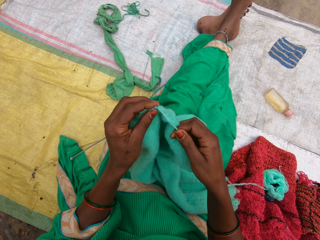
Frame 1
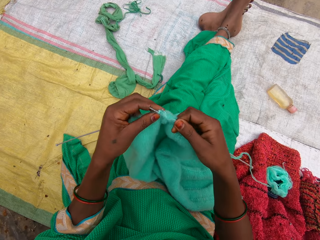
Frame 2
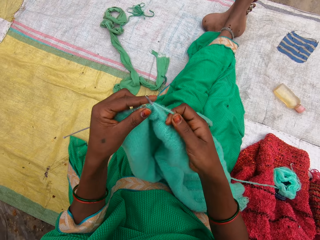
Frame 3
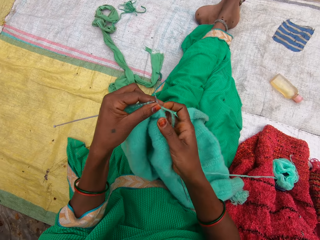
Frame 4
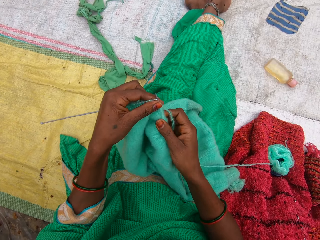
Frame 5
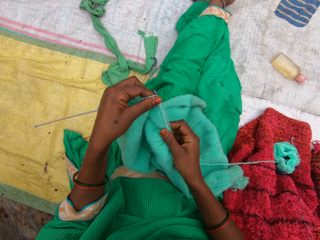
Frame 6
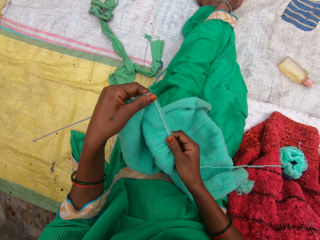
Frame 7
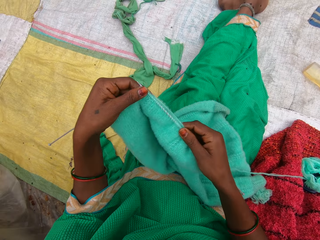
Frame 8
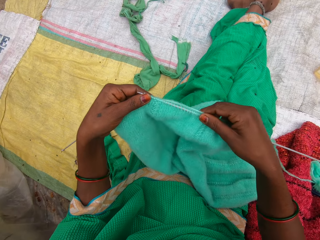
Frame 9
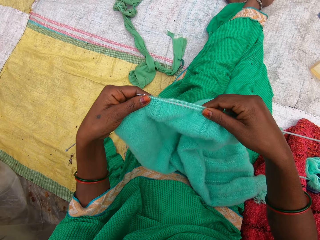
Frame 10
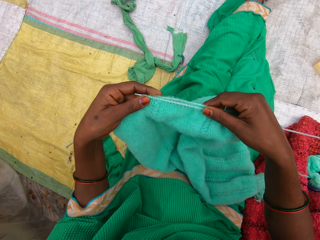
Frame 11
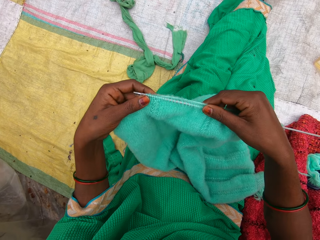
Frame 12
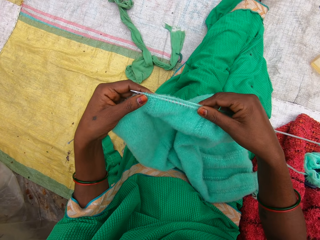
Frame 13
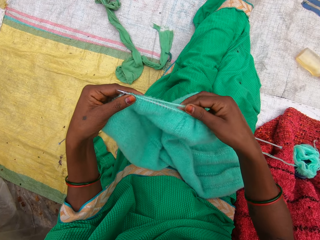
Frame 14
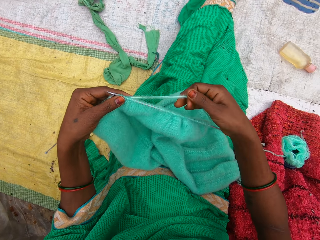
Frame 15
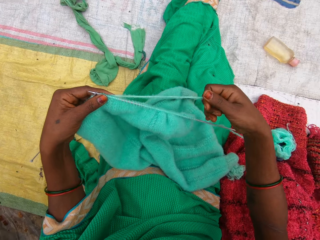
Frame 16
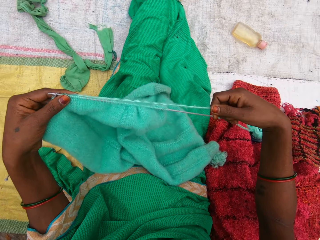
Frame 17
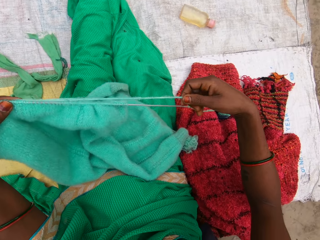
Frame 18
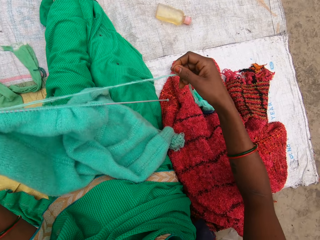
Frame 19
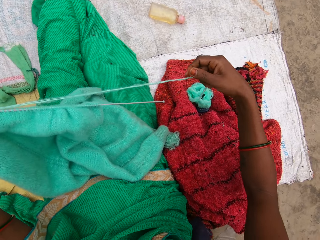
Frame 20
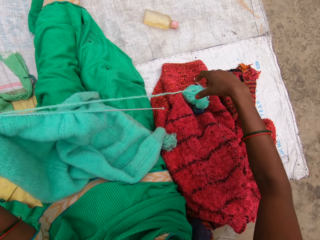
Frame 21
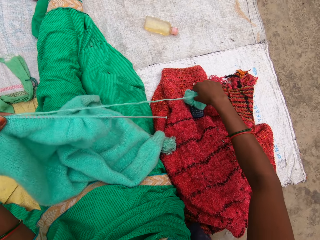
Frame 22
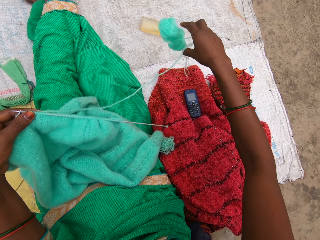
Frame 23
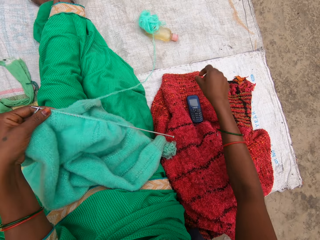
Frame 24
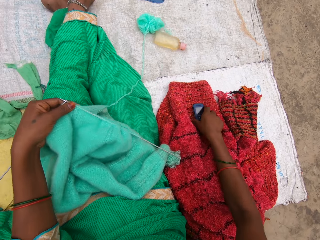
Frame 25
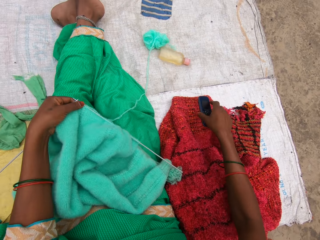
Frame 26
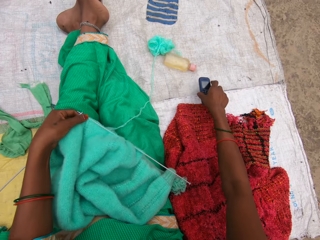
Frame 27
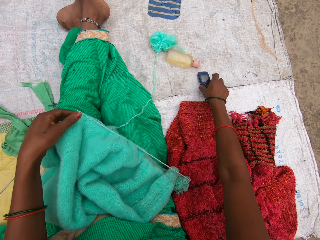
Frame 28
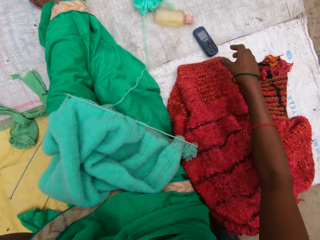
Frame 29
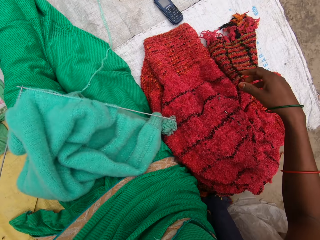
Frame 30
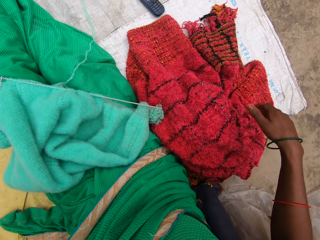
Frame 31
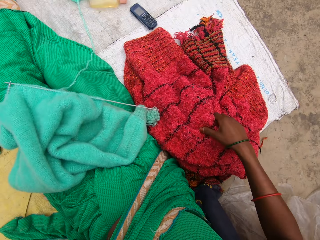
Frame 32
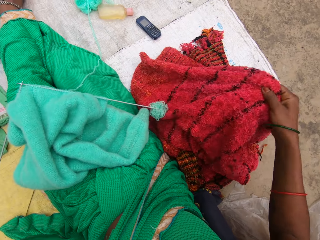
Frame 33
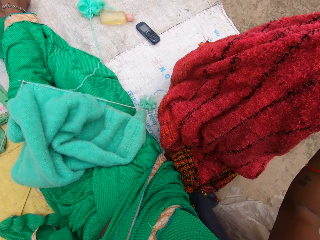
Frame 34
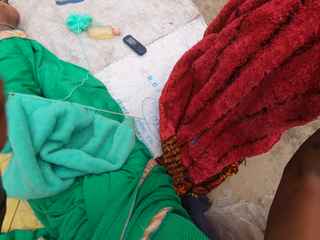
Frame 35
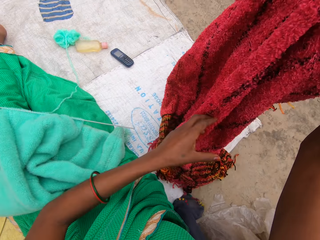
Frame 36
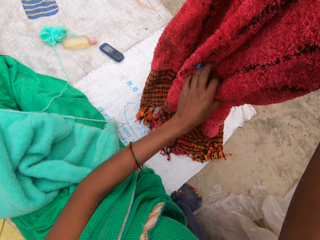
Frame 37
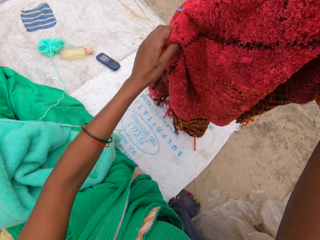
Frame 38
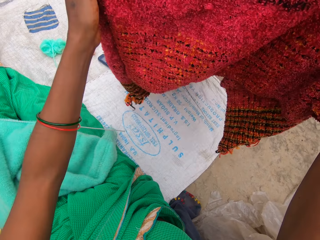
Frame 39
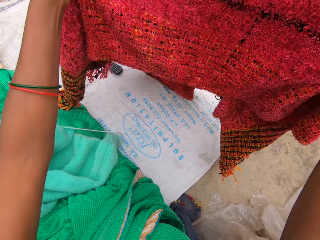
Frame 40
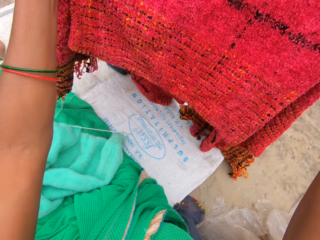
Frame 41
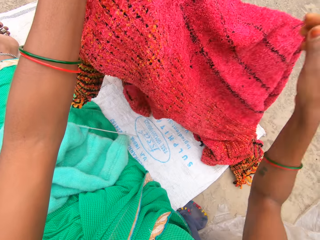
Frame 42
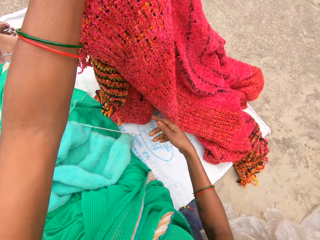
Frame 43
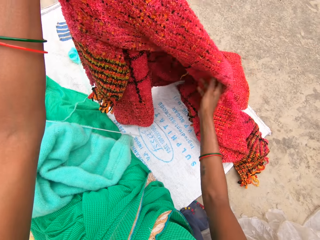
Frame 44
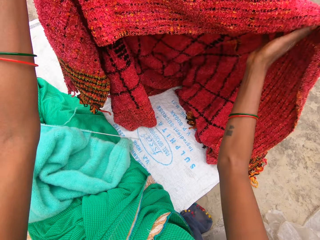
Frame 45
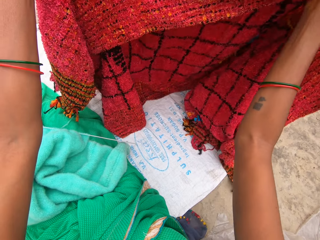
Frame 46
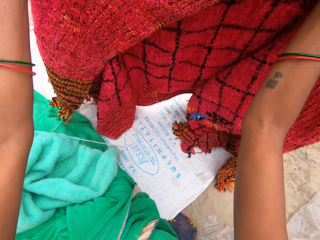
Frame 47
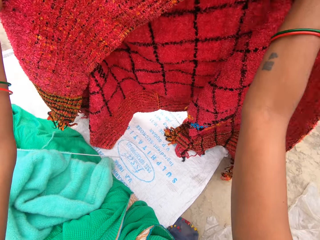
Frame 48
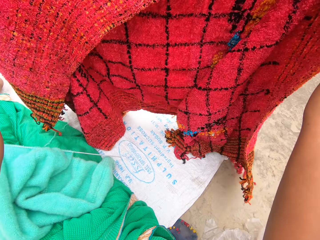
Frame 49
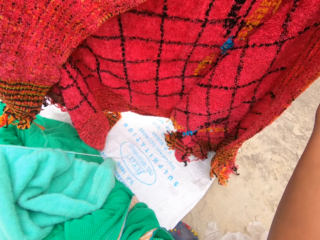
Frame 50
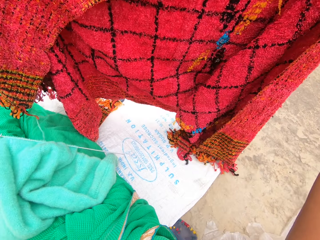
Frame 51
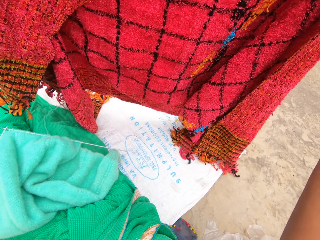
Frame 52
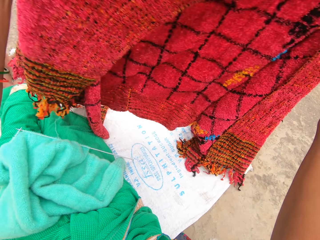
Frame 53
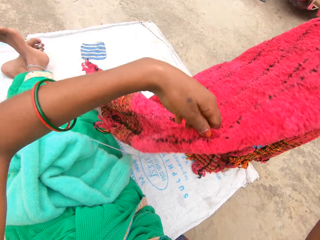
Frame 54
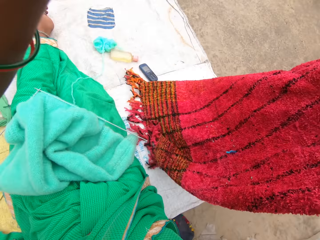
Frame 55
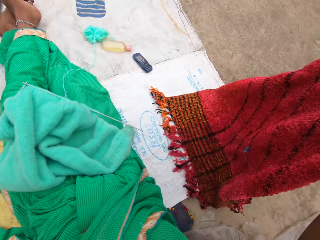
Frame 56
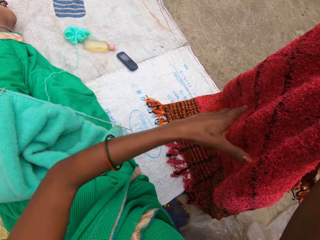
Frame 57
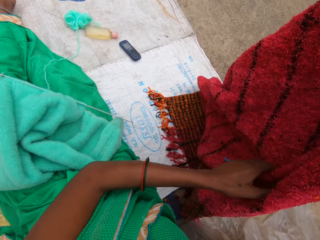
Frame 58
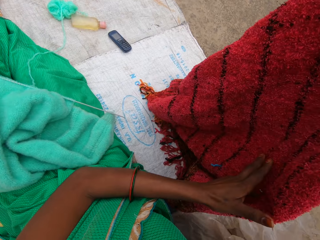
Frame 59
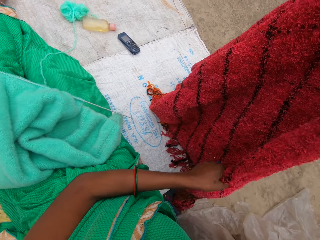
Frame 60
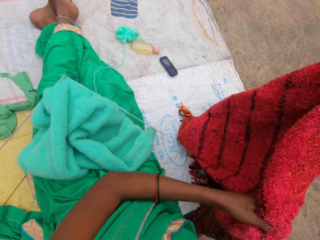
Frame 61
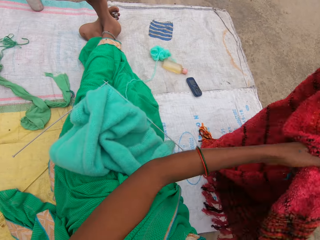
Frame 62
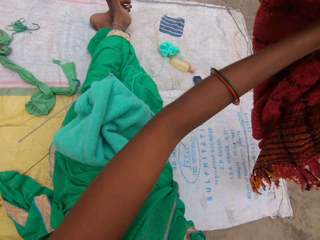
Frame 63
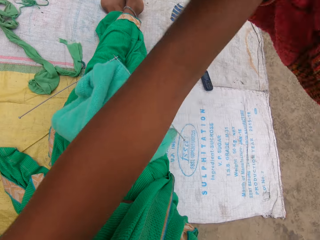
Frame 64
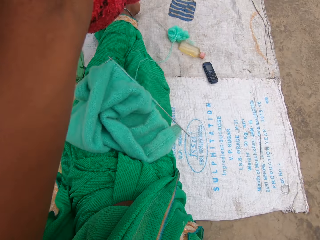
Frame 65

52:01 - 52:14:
The camera wearer pulls the garment on the knitting needle. She adjusts the yarn with her right hand. She checks the garment. She pulls the yarn thread. She tosses the ball of yarn on the mat. She picks up the yarn. She picks up a phone on a fabric or shawl, moves the phone, and puts the phone on the mat. She holds something. She picks up the fabric with her right hand. She lifts the shawl and checks the shawl. She covers her body with the fabric.

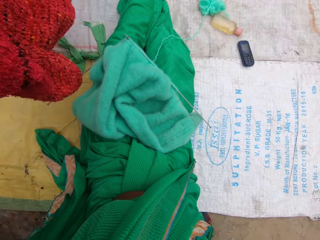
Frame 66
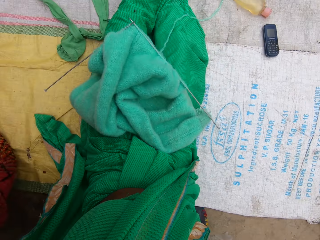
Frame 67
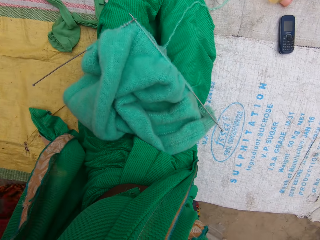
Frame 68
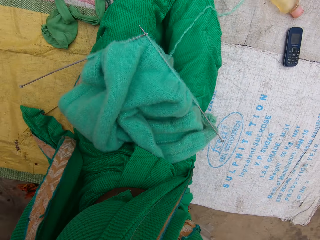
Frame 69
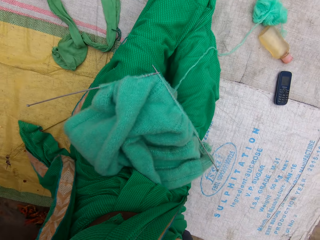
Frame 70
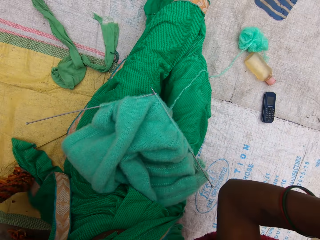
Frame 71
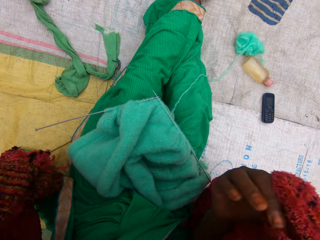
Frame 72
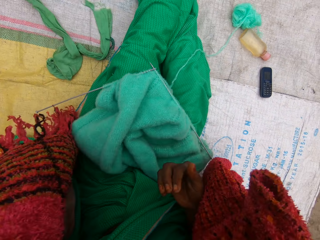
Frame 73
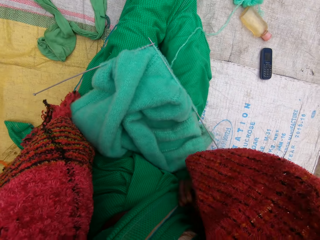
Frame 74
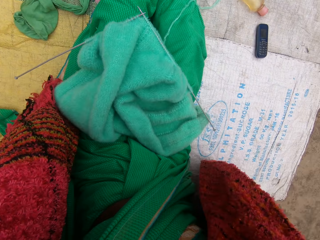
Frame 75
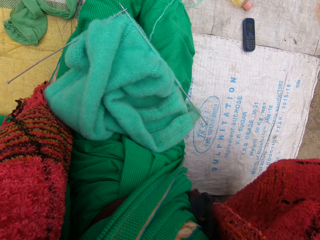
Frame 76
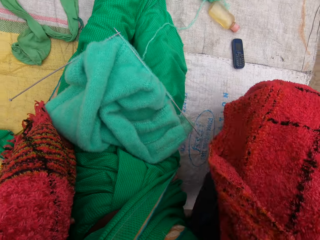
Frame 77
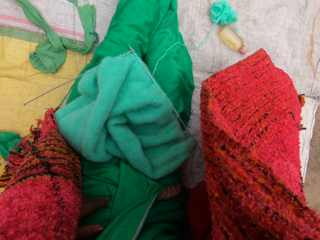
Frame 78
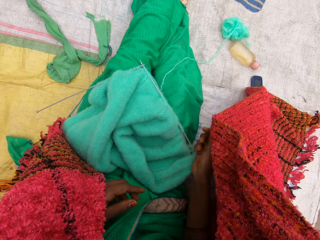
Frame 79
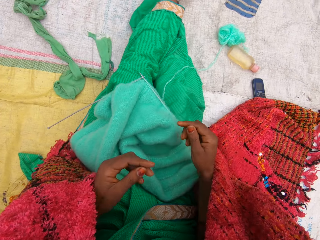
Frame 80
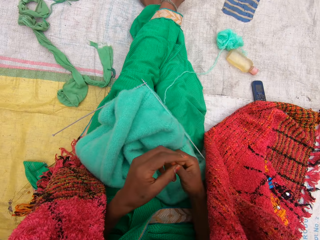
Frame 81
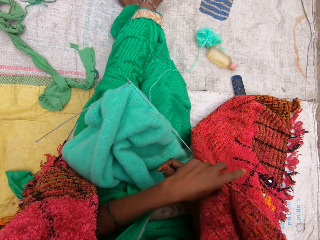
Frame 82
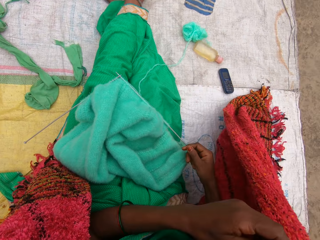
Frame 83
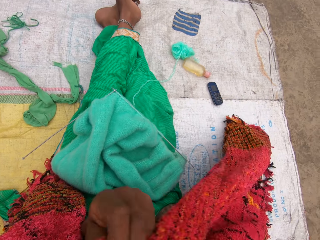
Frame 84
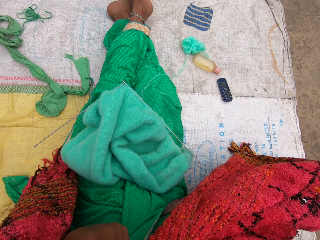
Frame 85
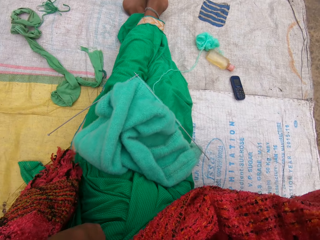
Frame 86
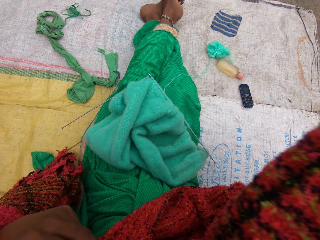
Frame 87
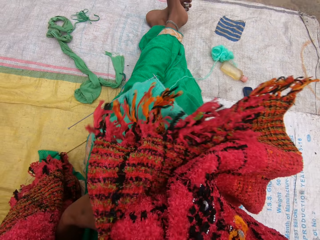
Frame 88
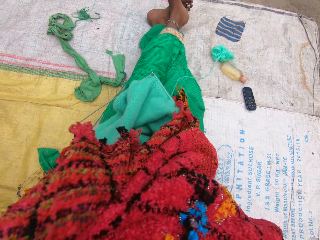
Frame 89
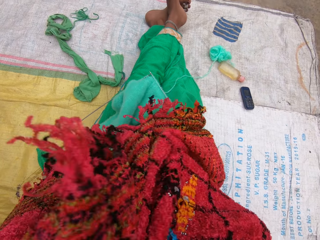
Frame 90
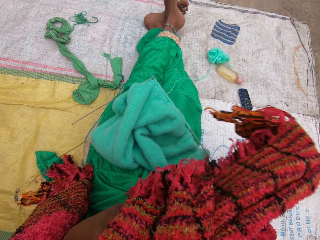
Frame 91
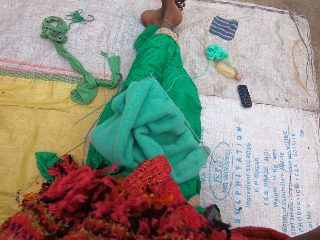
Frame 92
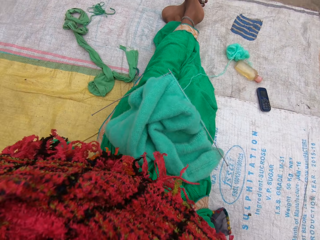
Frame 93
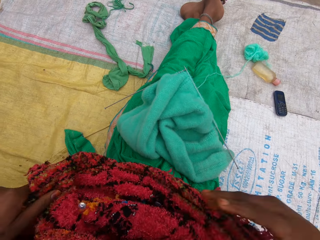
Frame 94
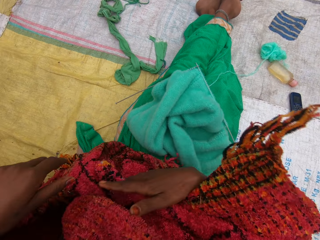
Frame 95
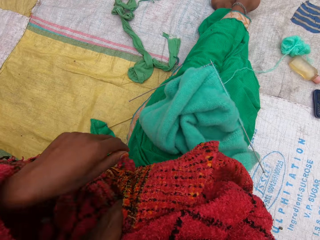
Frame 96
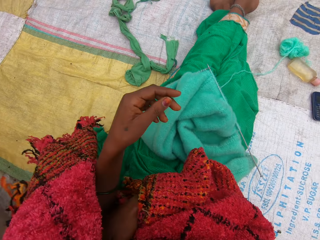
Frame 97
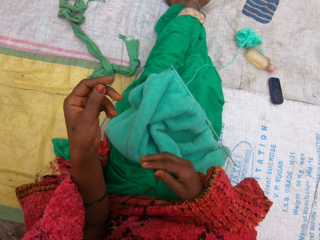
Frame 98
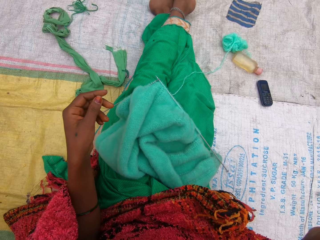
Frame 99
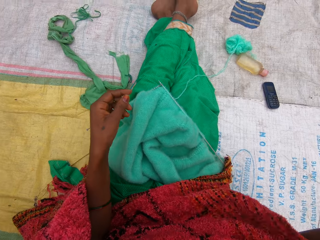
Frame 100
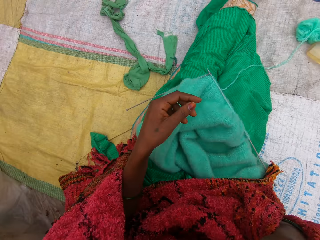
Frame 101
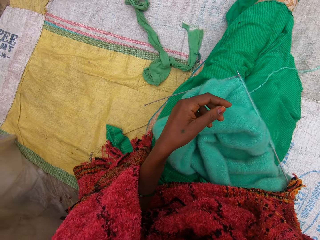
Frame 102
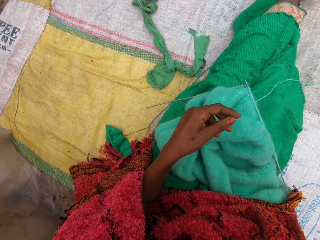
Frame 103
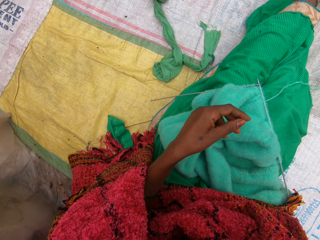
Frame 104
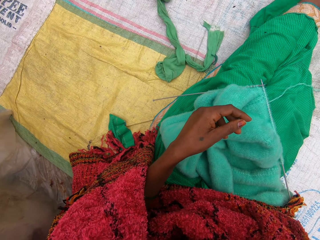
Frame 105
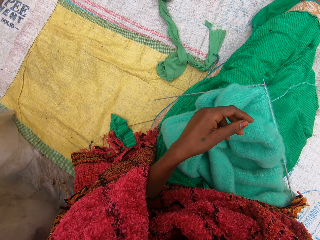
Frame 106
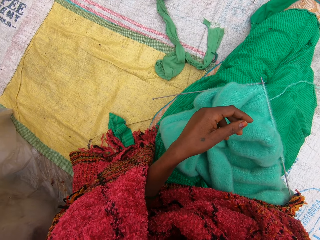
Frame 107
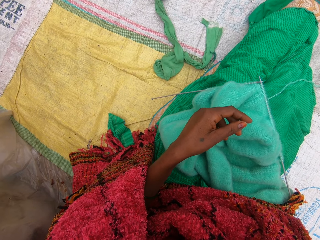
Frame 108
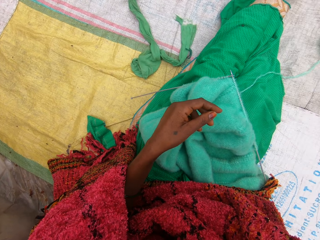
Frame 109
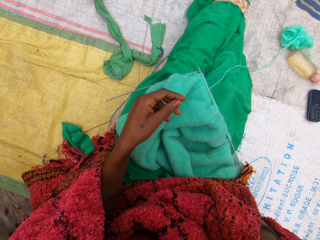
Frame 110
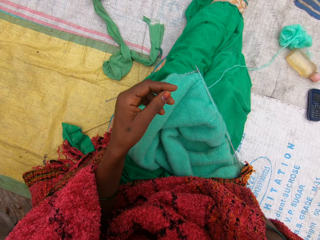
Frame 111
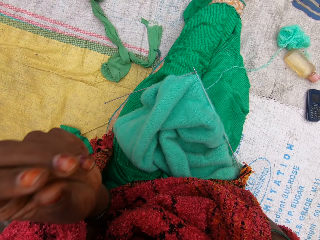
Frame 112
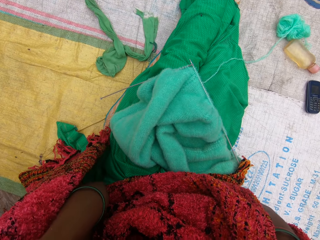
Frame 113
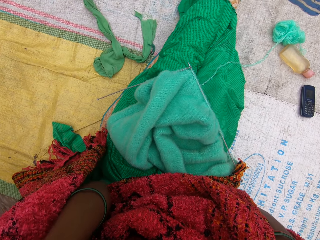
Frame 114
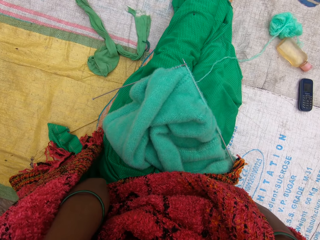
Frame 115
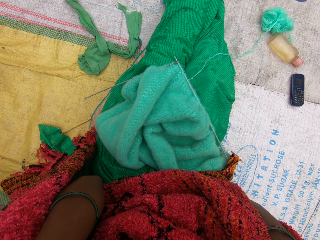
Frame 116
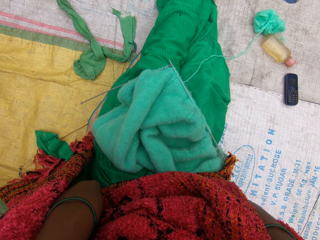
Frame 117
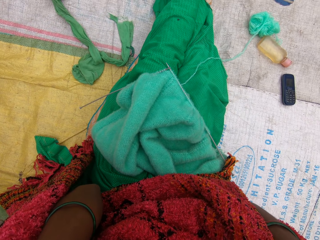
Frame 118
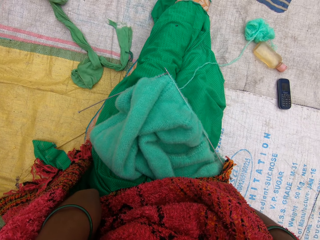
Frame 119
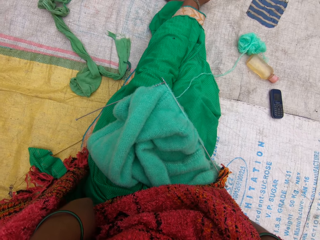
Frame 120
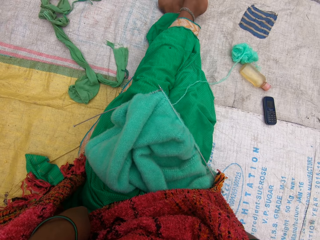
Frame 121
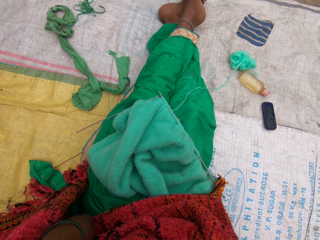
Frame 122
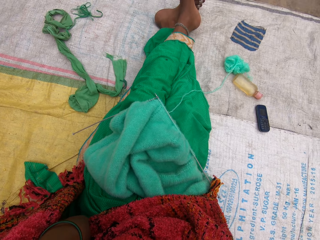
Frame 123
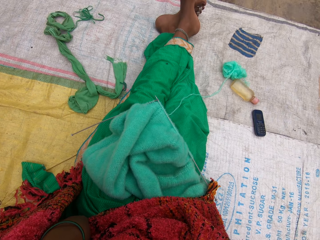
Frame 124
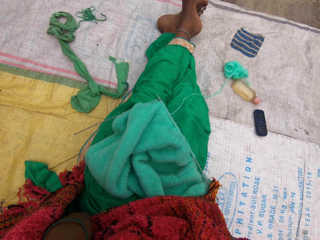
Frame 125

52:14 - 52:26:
The camera wearer covers herself with the shawl. She holds something. She adjusts a camera on her head.
